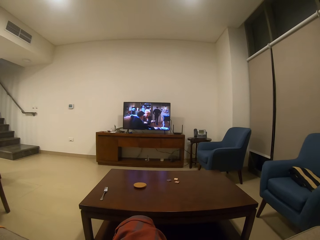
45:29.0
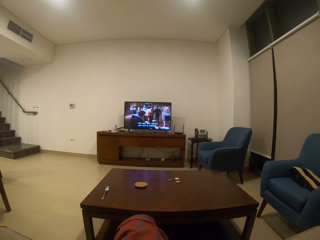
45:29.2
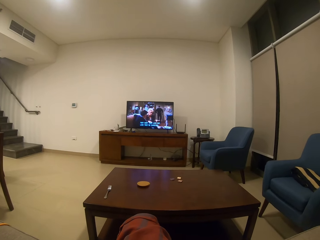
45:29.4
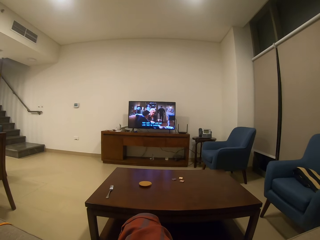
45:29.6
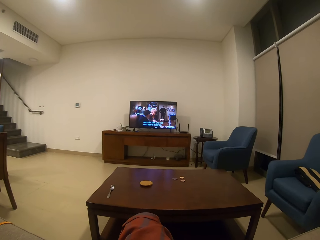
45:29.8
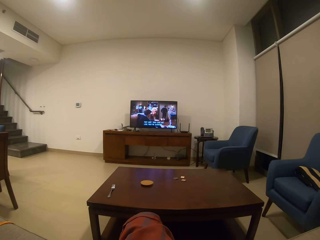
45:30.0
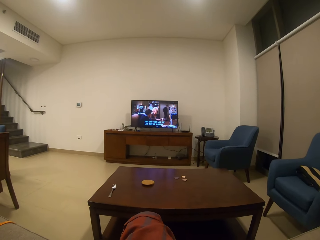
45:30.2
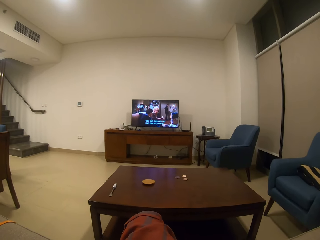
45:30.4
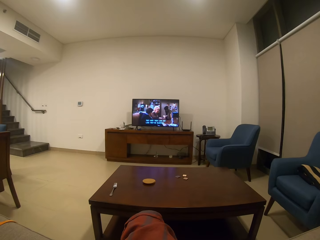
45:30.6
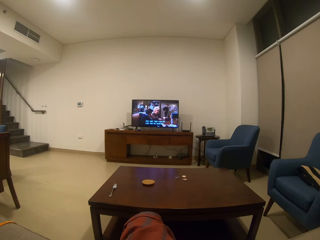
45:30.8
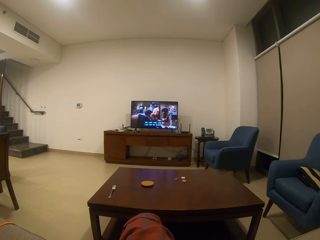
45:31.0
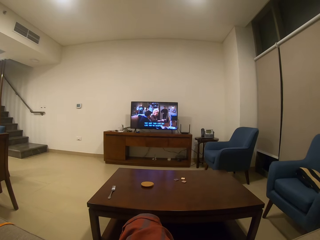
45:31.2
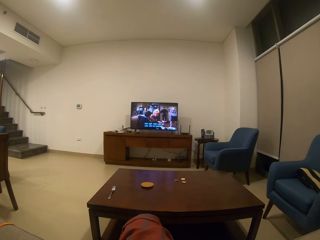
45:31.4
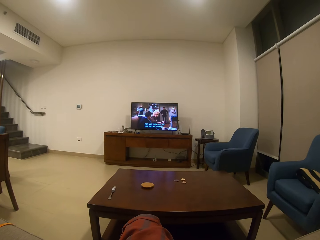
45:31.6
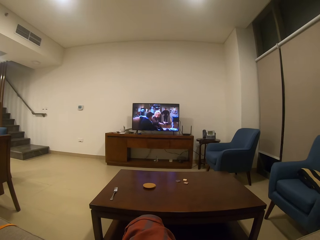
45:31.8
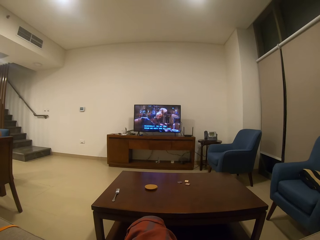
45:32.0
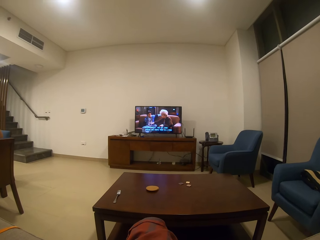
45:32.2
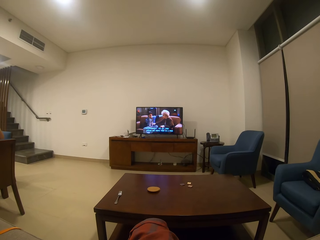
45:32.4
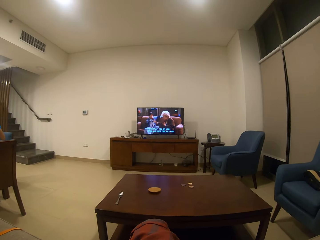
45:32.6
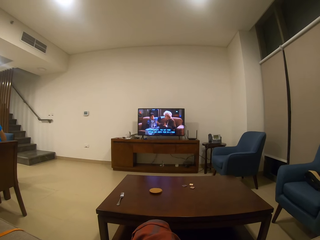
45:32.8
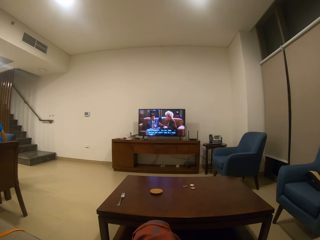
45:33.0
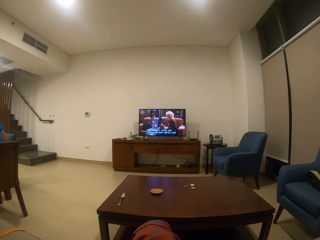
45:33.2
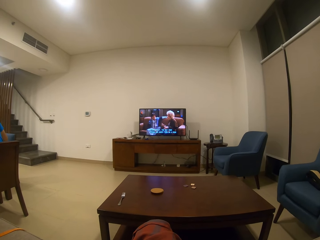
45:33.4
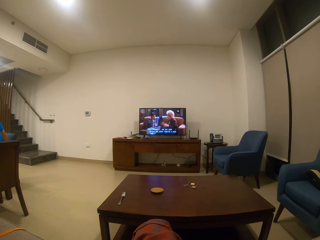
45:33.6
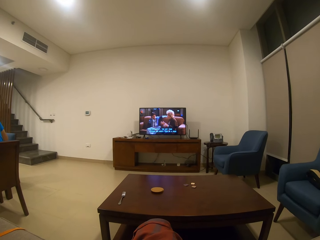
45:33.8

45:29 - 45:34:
The camera wearer watches the television.

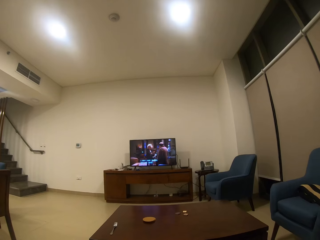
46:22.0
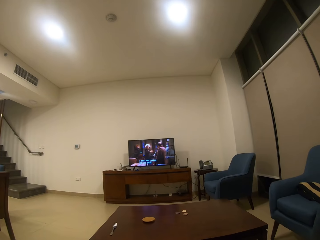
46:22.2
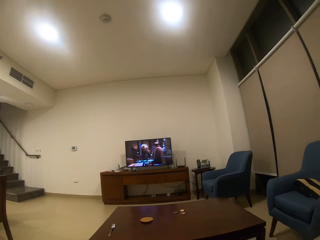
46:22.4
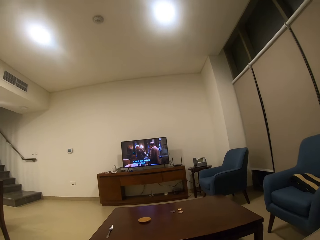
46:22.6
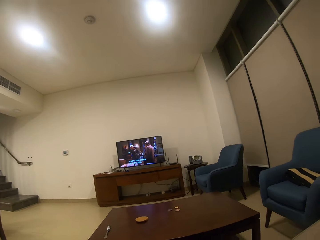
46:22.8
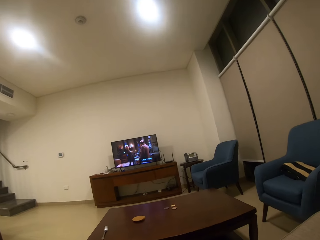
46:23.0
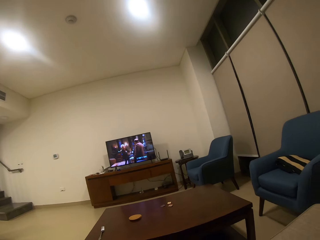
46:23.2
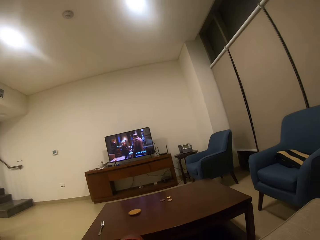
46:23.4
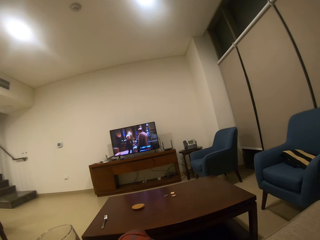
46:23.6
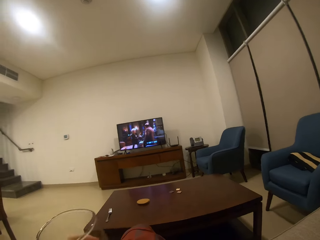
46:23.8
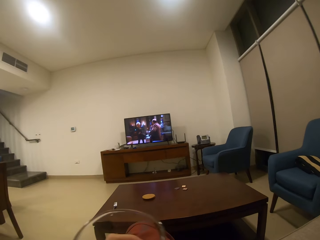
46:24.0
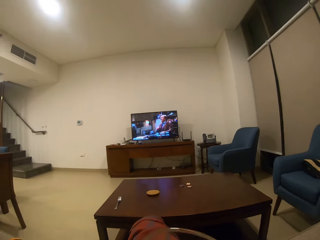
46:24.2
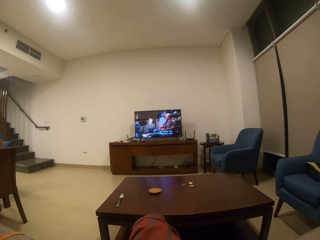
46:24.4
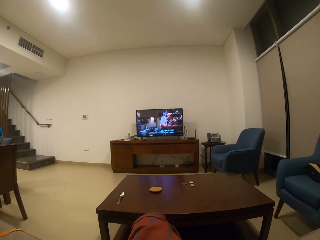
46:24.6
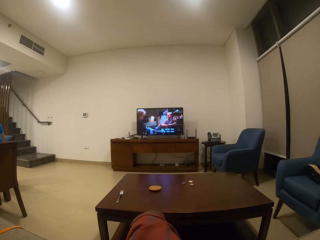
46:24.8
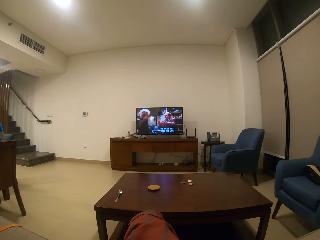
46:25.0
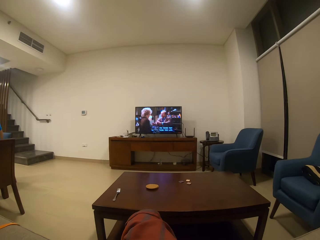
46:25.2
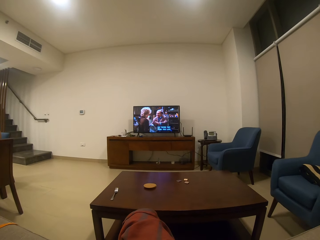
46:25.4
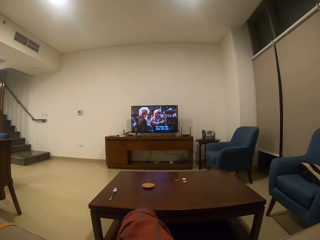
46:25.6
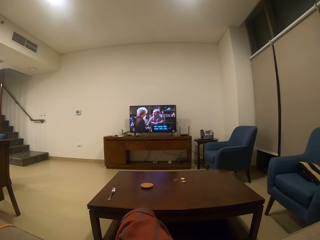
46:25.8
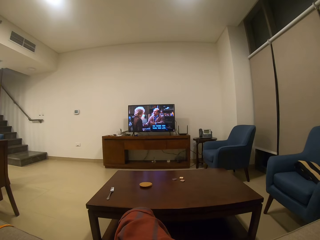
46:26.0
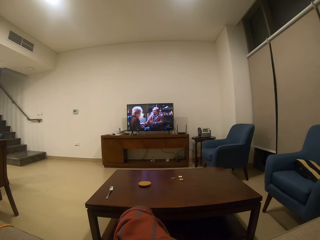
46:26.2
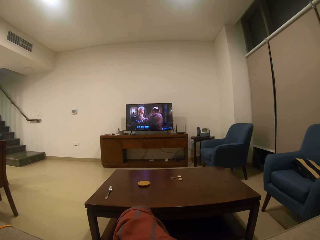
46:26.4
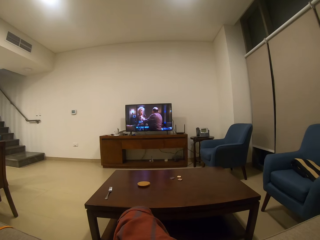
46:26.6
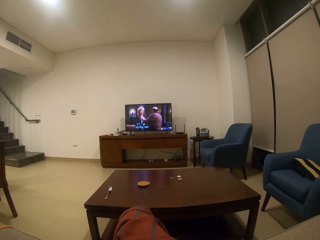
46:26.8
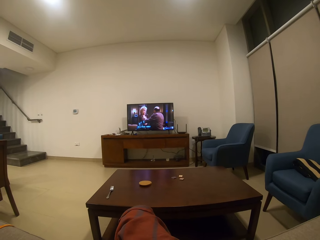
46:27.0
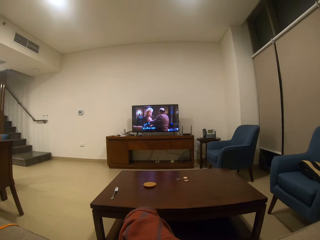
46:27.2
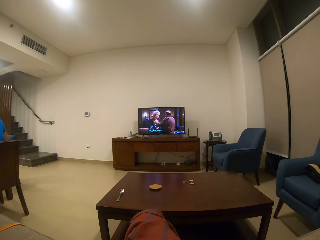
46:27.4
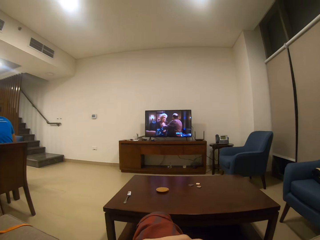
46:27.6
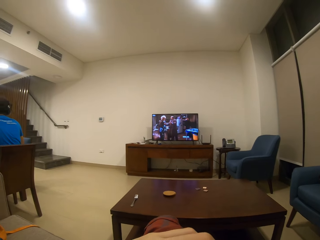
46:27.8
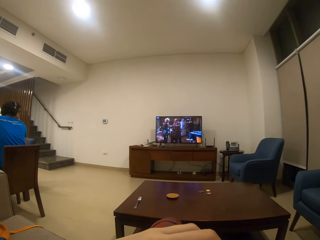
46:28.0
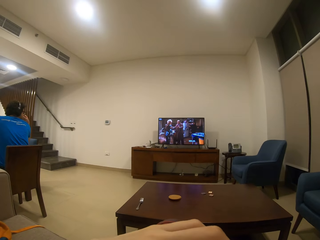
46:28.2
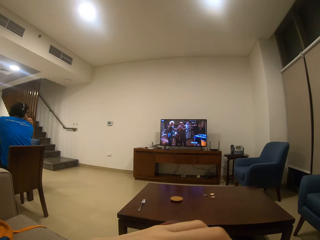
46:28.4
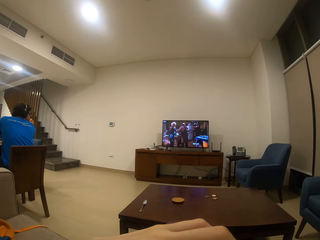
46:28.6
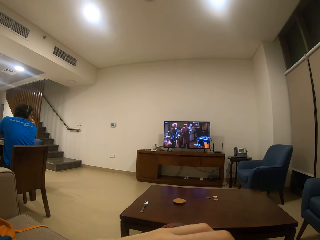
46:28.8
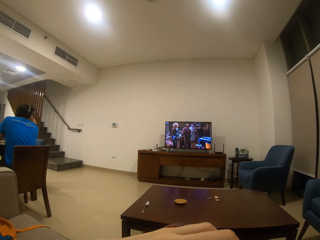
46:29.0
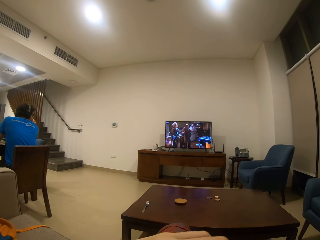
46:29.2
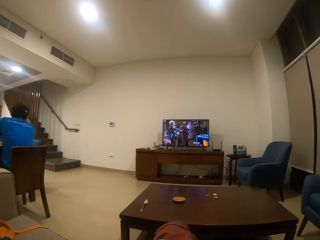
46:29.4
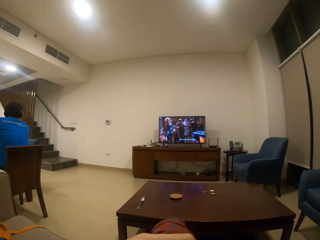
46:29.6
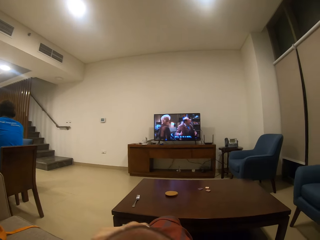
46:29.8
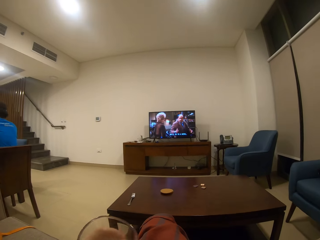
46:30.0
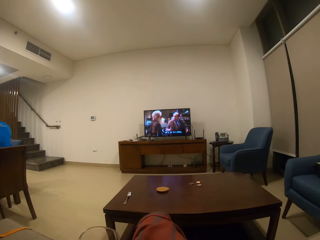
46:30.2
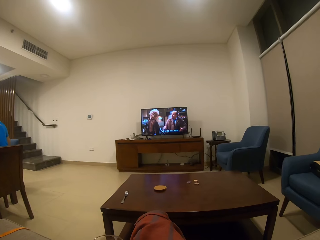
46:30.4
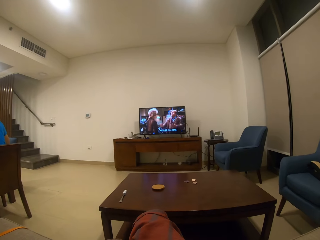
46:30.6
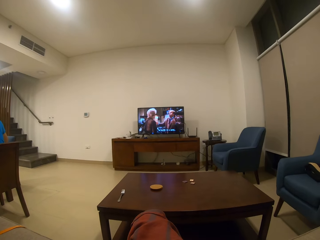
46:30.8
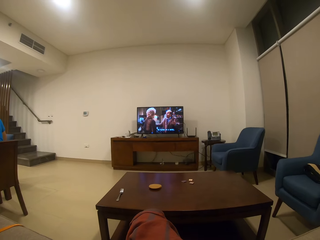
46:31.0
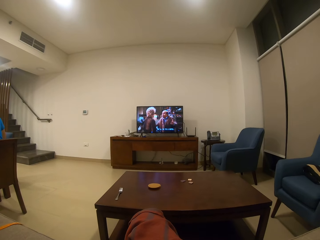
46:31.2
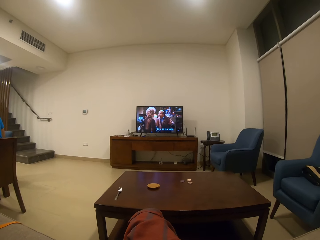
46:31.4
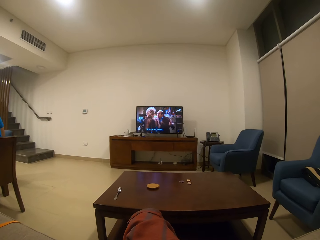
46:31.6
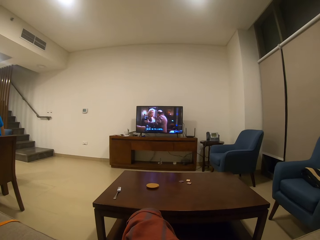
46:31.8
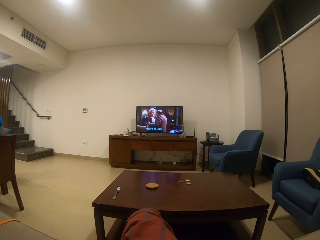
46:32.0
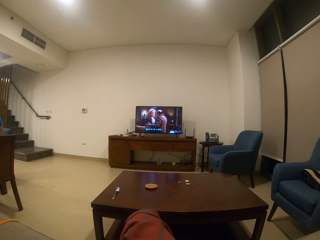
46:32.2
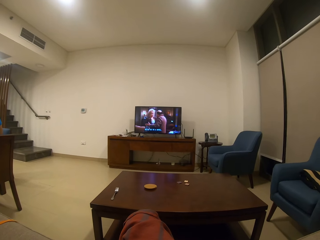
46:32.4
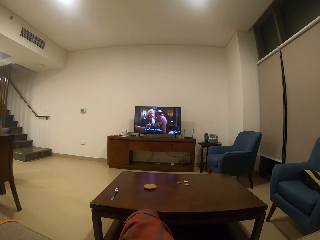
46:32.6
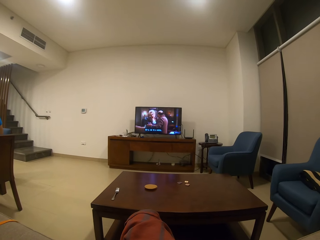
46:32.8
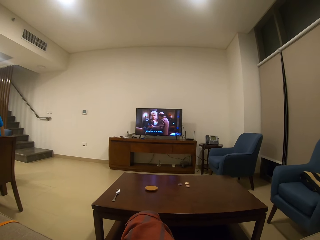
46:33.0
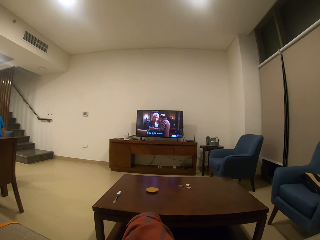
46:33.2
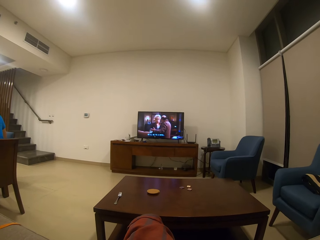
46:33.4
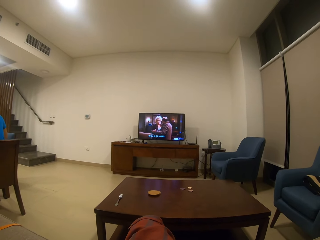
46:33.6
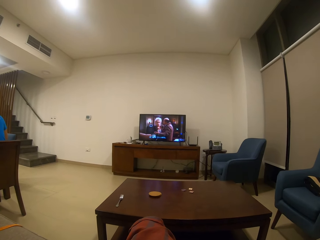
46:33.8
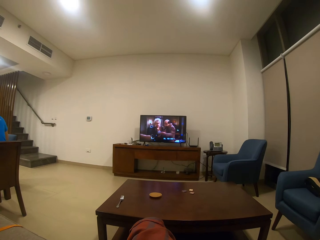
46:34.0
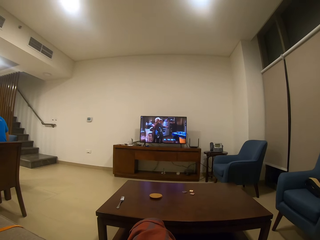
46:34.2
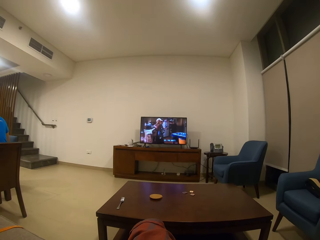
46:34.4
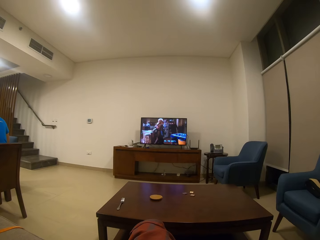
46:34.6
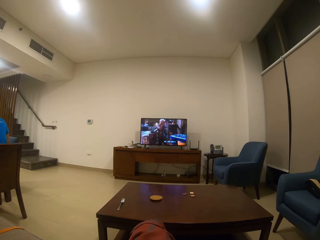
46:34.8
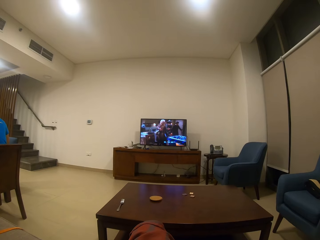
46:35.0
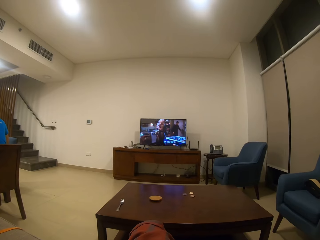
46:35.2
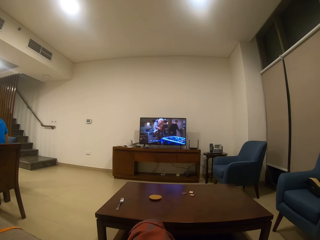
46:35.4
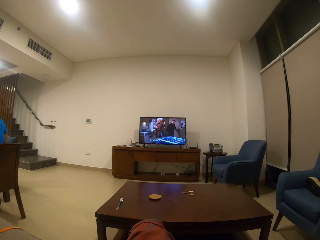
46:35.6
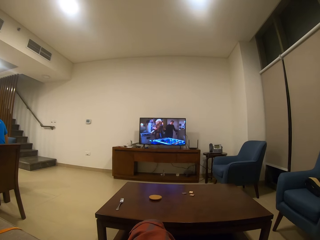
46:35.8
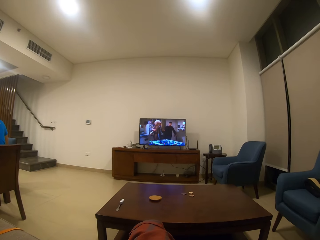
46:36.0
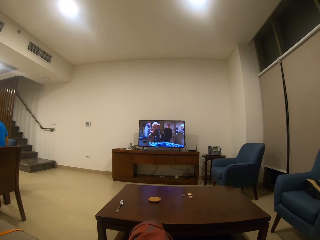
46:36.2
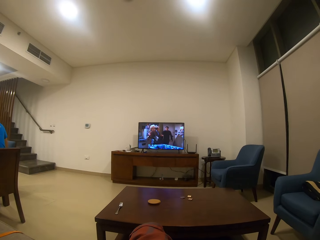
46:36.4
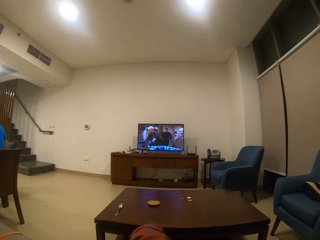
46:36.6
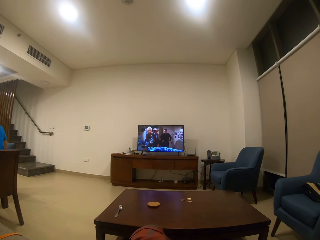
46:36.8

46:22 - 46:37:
The camera wearer picks up the glass of drink. They watch a television. They drink the drink from the glass. They move the glass and return the drink. They watch the television.

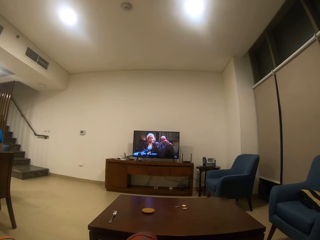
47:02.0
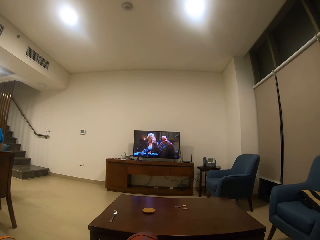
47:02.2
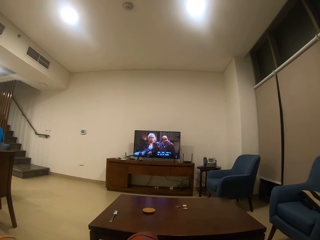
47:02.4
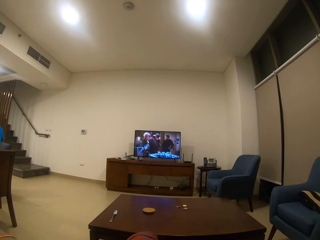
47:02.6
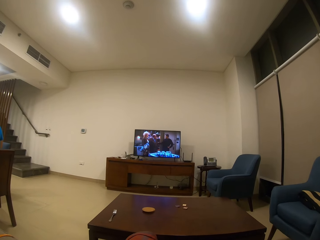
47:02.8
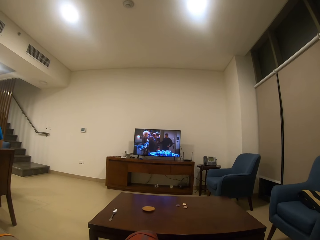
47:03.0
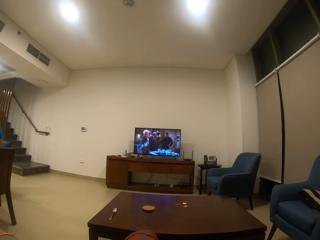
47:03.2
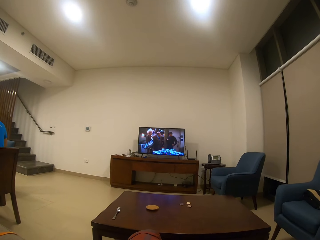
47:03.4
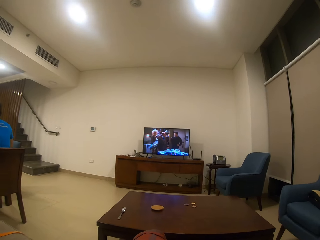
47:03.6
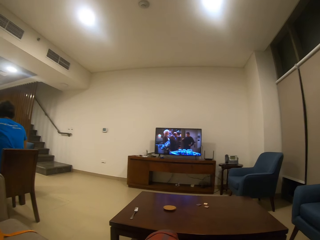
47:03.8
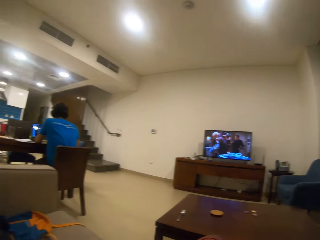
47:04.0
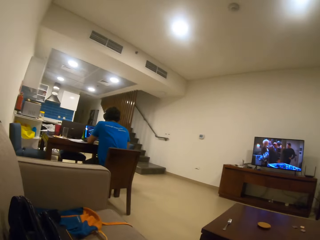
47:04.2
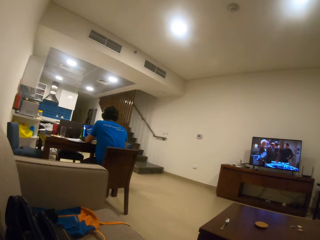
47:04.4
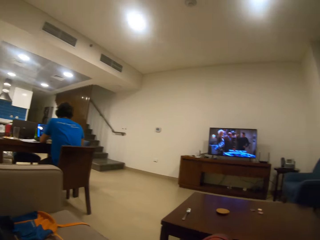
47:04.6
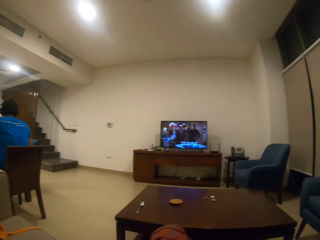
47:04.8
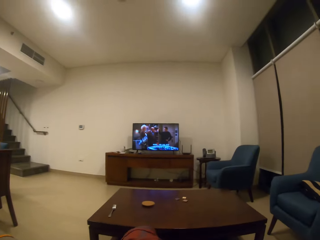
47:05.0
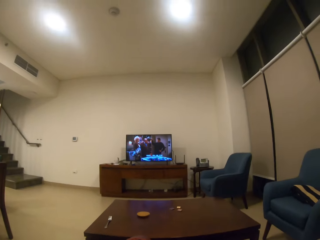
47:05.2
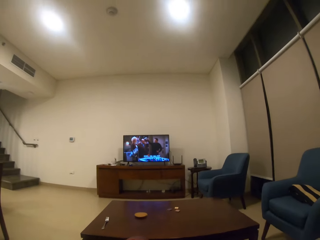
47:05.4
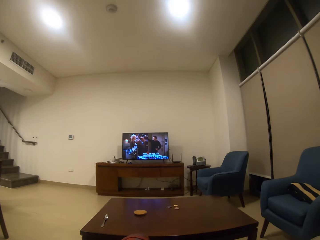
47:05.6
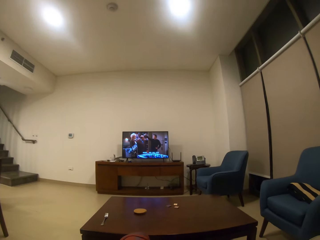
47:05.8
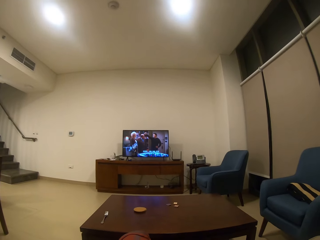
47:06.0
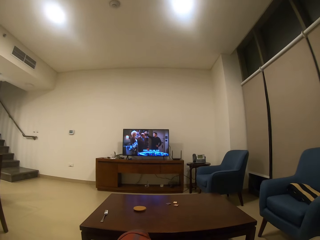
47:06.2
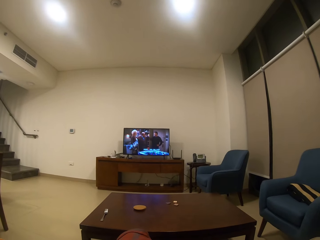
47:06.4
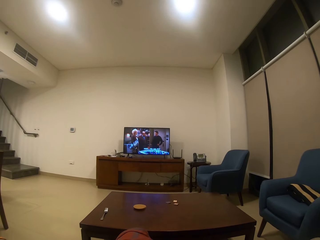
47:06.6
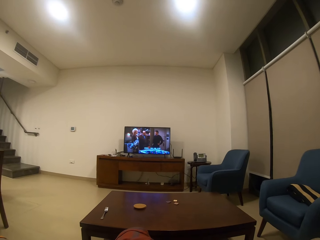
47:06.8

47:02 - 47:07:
The camera wearer looks around the house. They watch a television.
